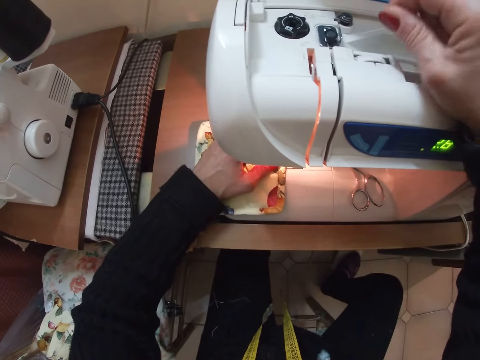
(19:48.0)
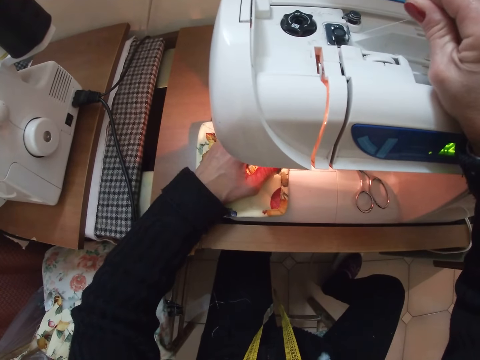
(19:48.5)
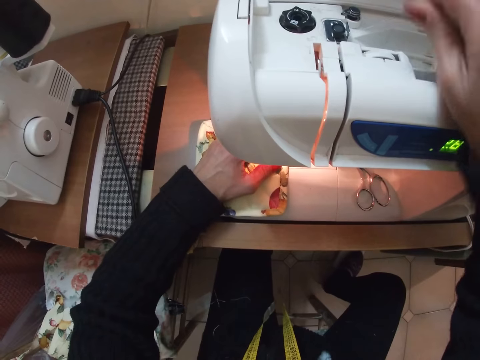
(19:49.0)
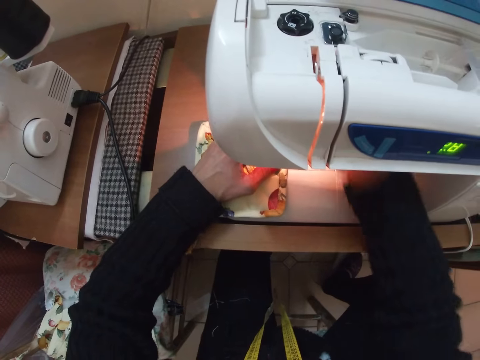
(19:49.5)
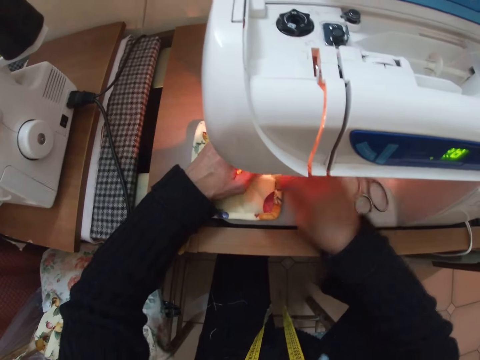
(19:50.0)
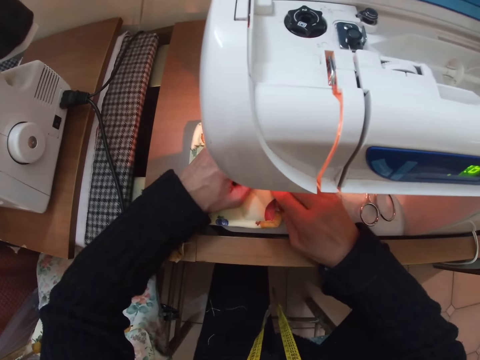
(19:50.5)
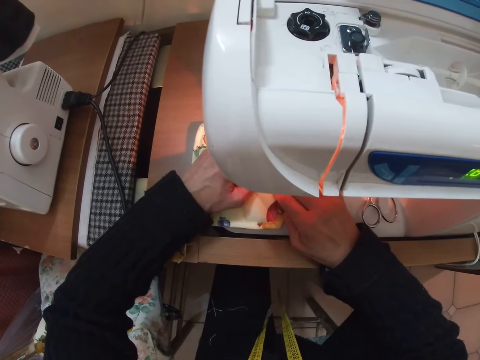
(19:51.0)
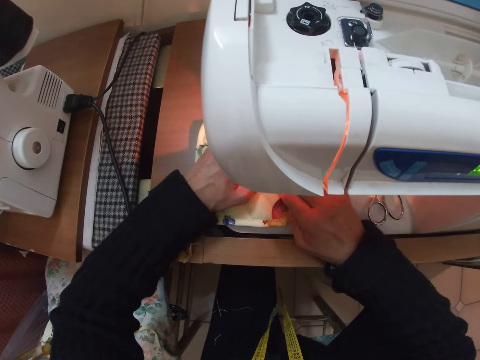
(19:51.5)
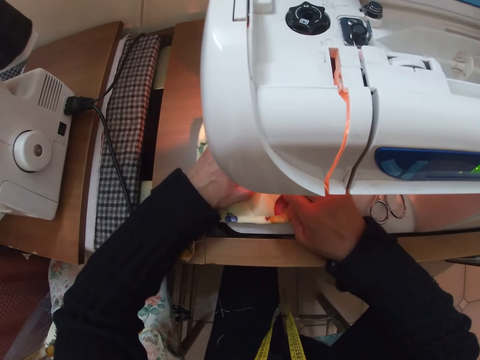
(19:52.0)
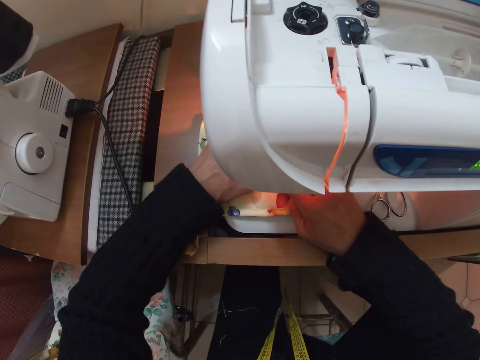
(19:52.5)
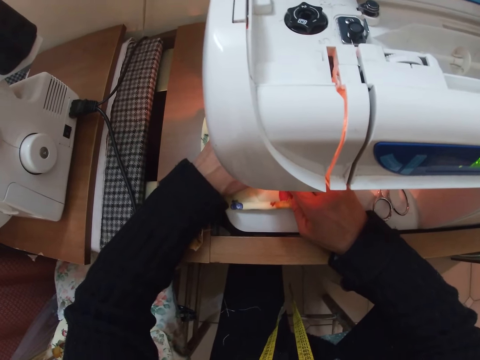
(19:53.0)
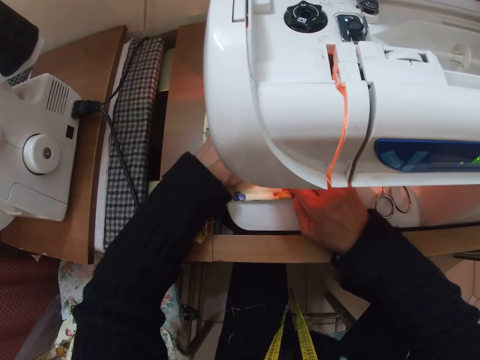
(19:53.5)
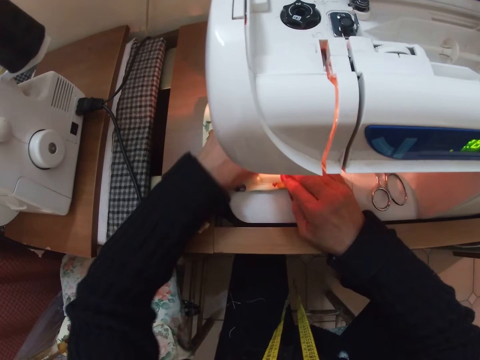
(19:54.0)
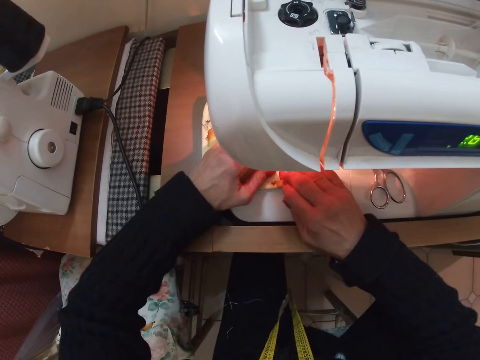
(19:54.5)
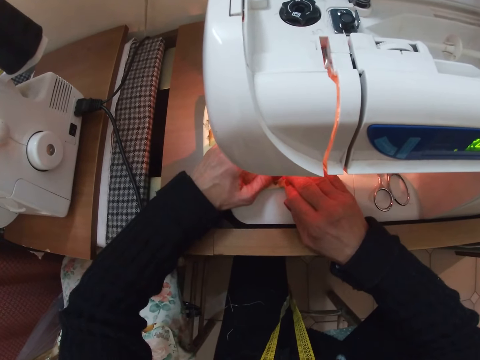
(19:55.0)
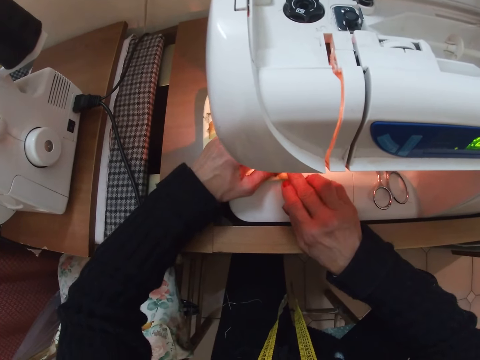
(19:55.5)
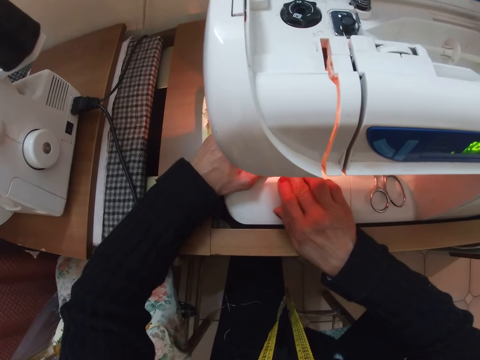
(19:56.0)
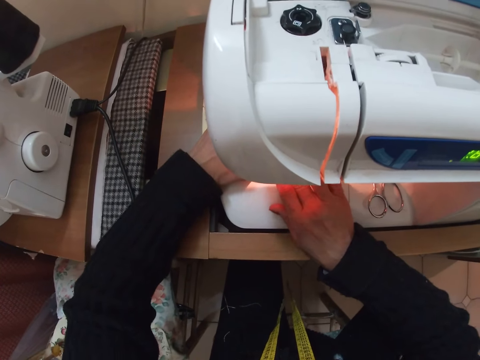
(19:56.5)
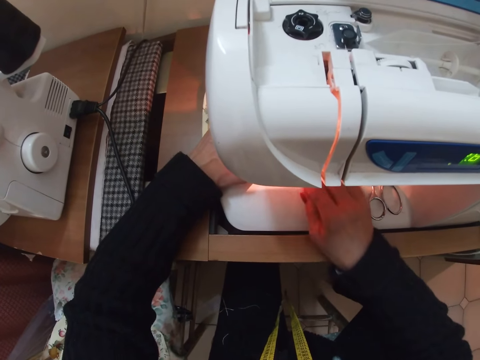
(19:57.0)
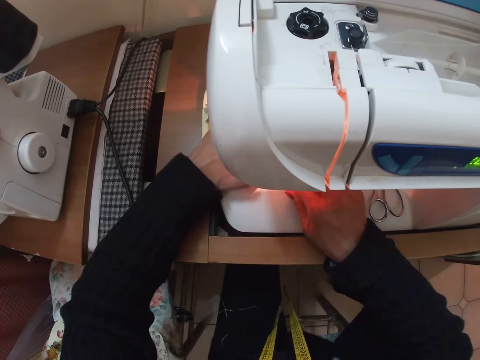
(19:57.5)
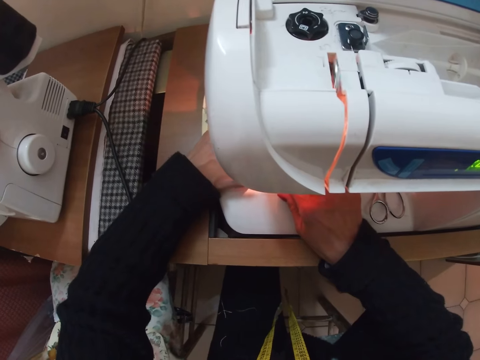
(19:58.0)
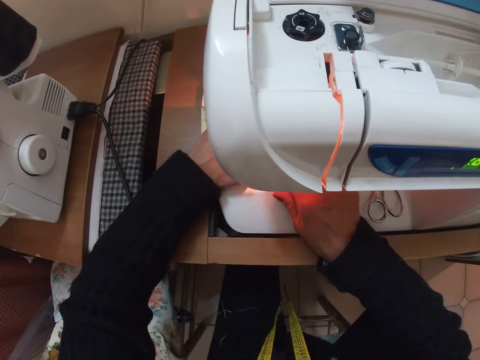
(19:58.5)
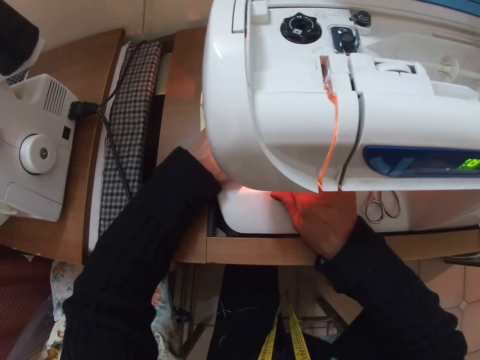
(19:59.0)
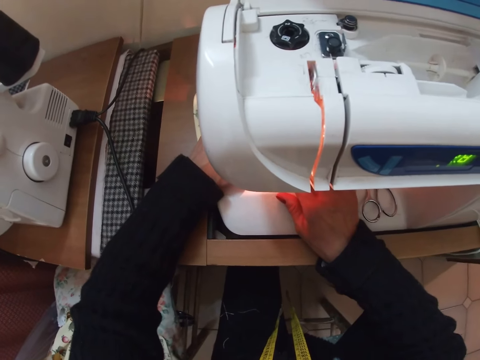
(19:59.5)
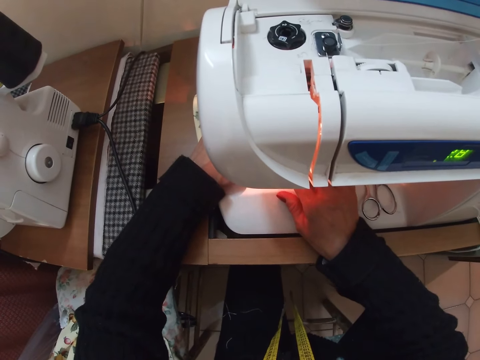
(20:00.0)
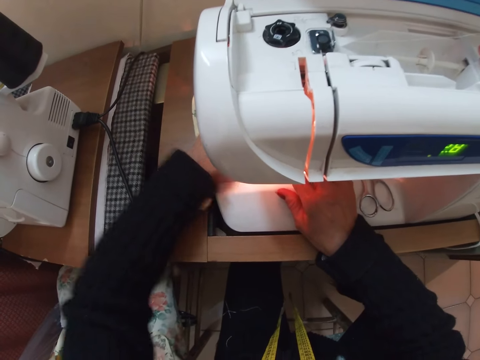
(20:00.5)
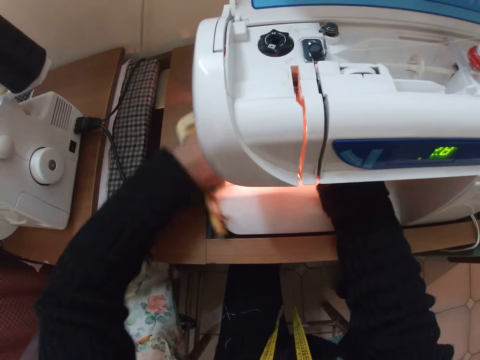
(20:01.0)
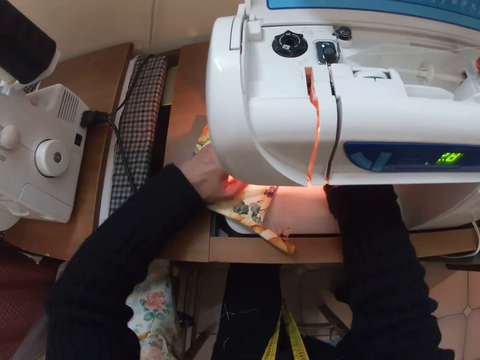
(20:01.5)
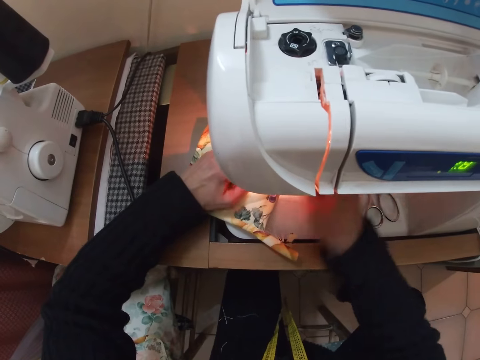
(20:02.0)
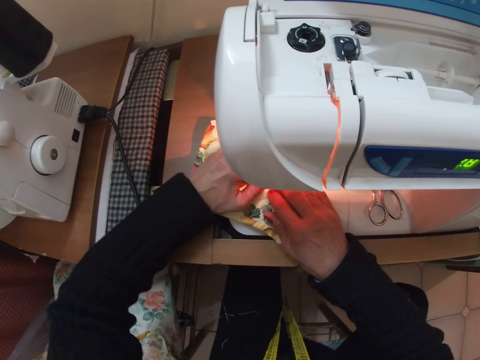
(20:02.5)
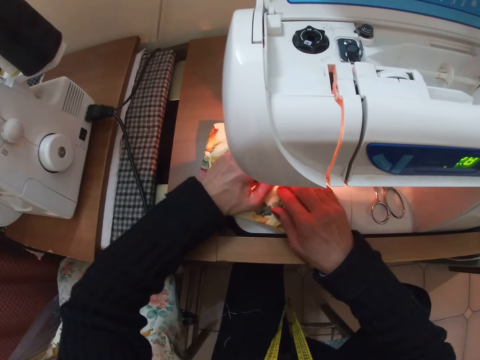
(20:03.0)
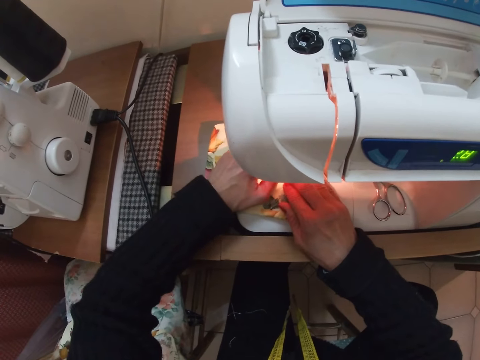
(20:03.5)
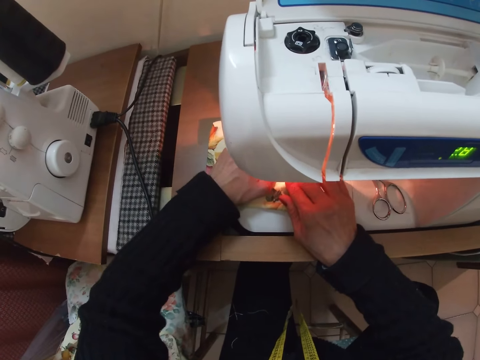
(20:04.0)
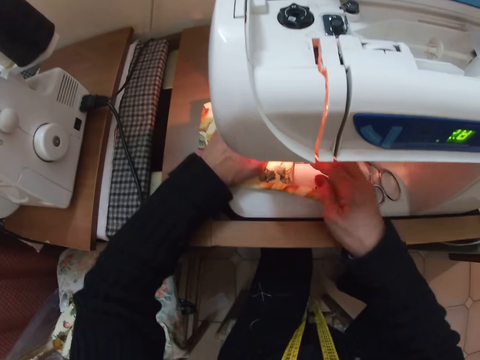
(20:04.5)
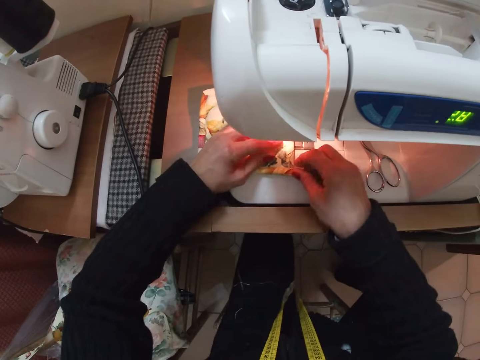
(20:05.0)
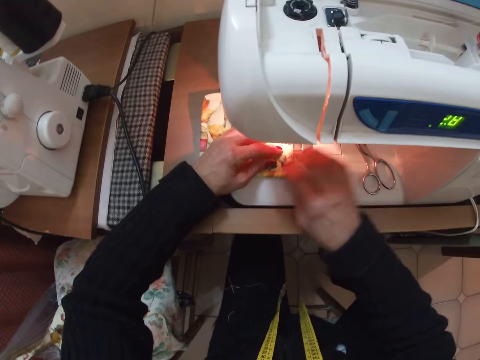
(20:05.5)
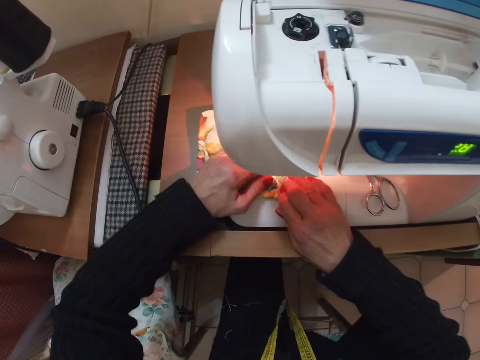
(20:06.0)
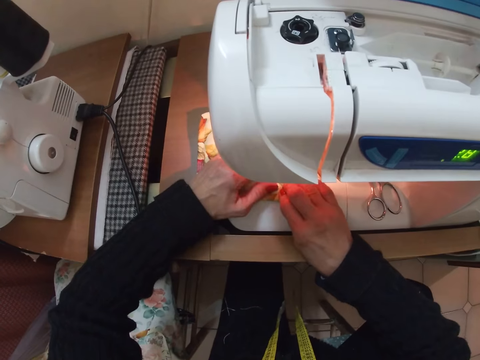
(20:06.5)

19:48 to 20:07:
The camera wearer adjusts the thread on the sewing machine with her right hand. She holds the thread. She unhands the thread. She sews the cloth with the sewing machine. She rotates the piece of cloth. She sews the piece of cloth.

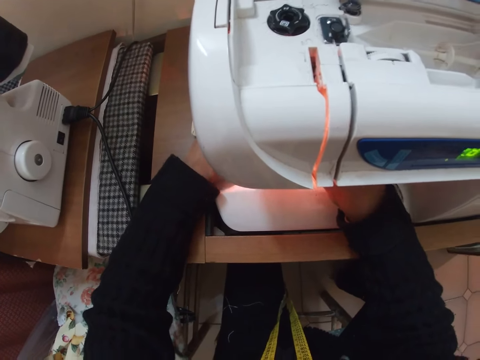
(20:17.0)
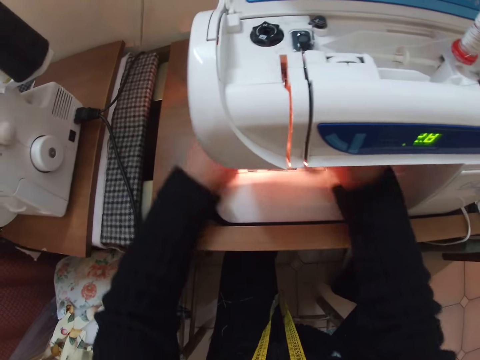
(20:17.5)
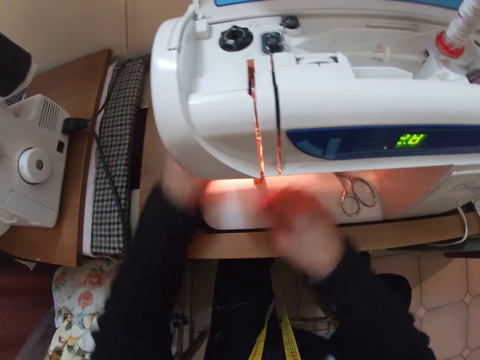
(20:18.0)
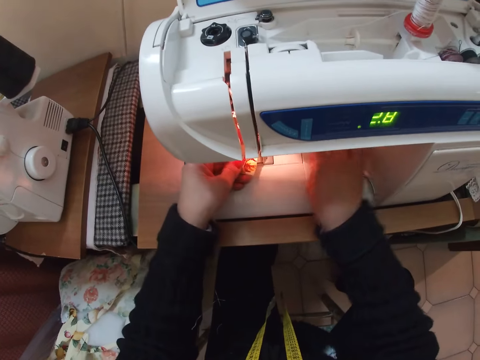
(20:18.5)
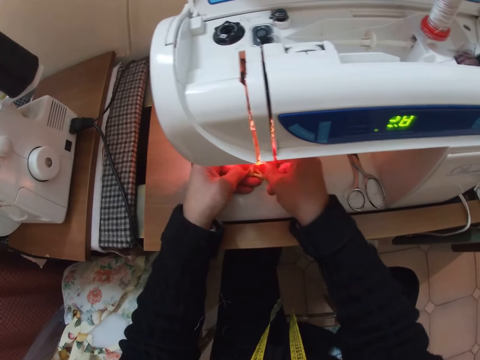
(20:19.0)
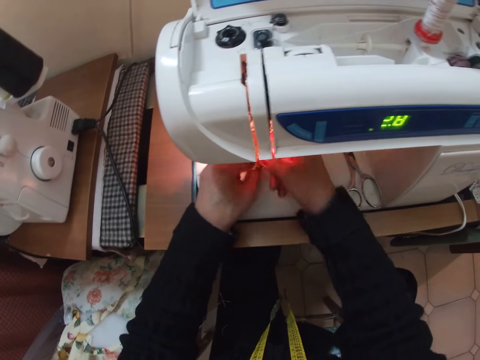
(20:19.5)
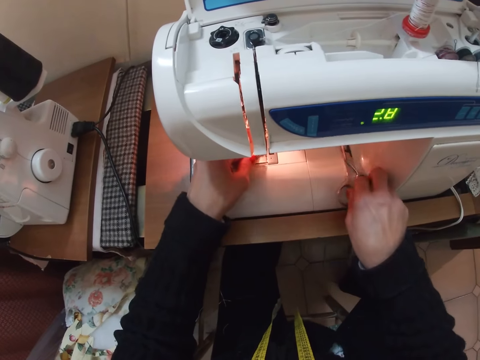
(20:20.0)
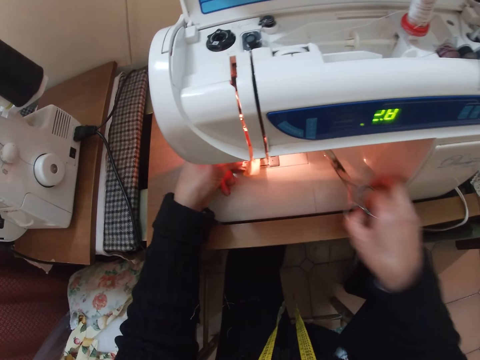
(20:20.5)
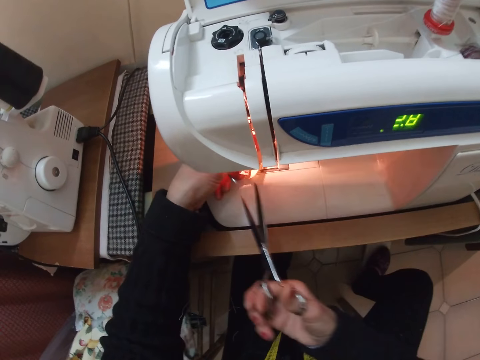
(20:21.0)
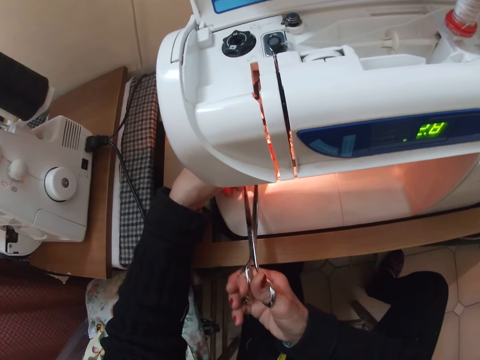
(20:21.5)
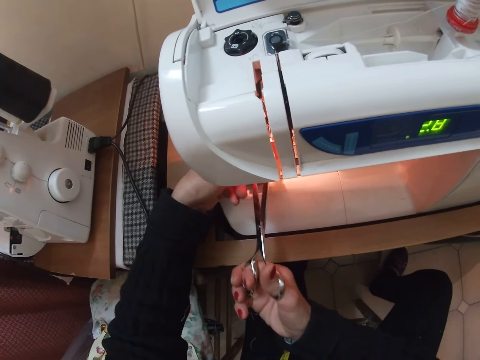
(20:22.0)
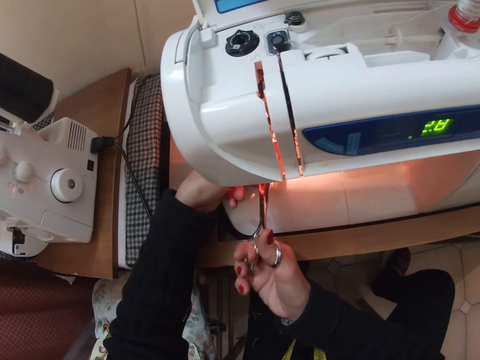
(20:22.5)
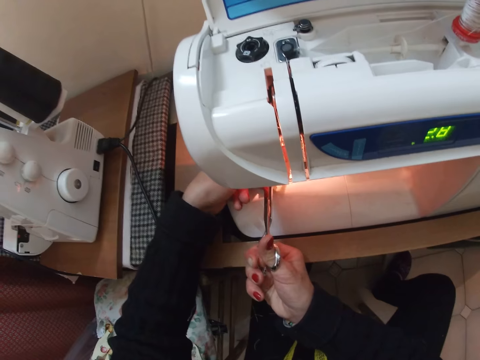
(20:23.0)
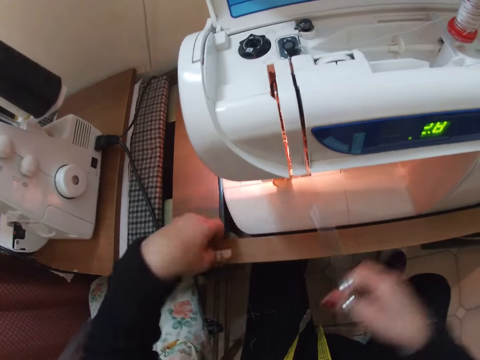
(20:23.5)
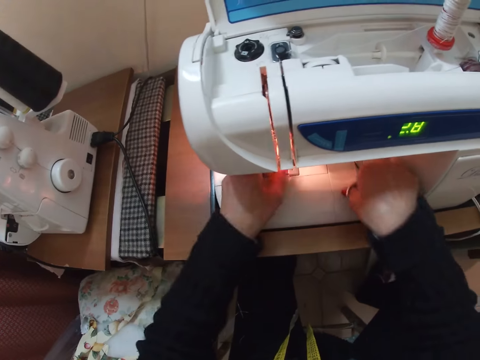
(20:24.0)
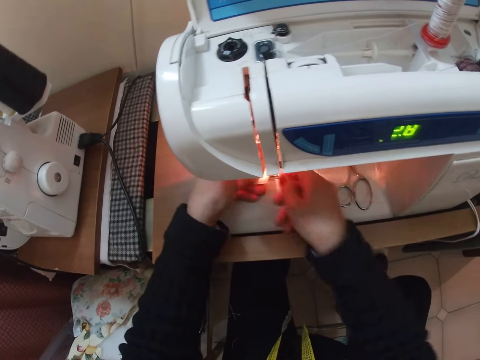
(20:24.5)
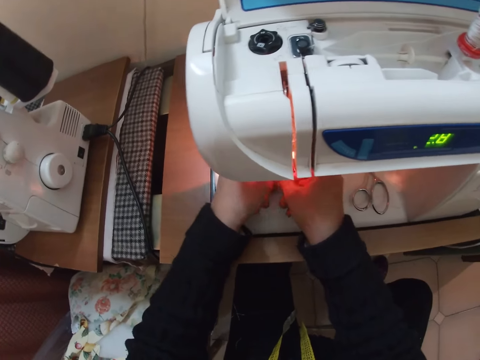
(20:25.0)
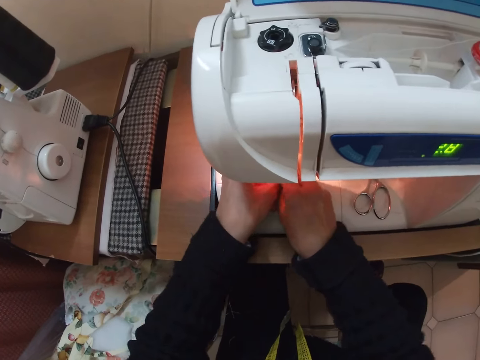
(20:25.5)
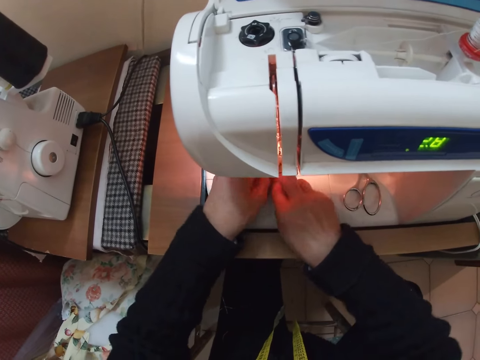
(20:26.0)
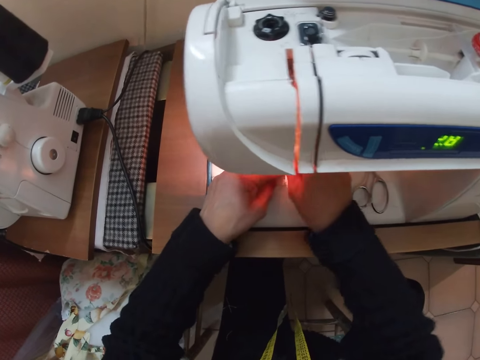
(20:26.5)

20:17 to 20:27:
The camera wearer adjusts the cloth with both hands. They stop sewing. They pick the scissors from the sewing machine. They cut a part of the cloth with the scissors. They cut the thread. They drop the scissors on the sewing machine. They adjust the cloth with both hands. They hold the piece of cloth.
